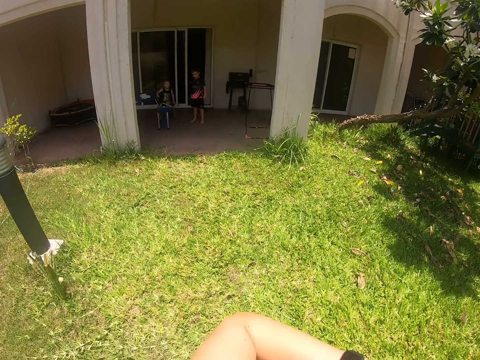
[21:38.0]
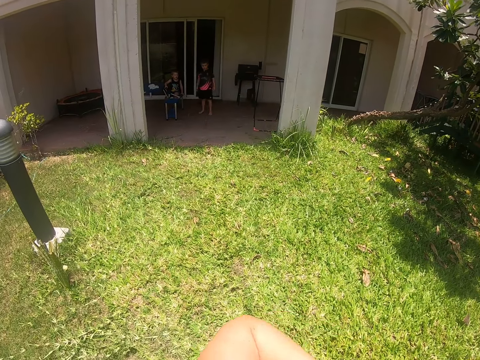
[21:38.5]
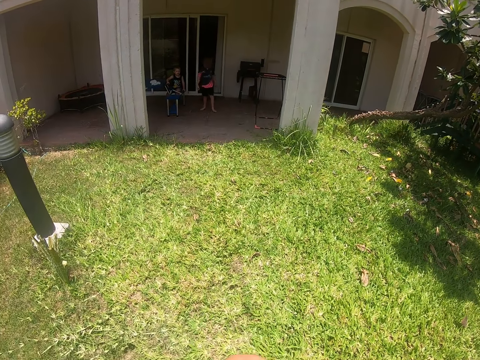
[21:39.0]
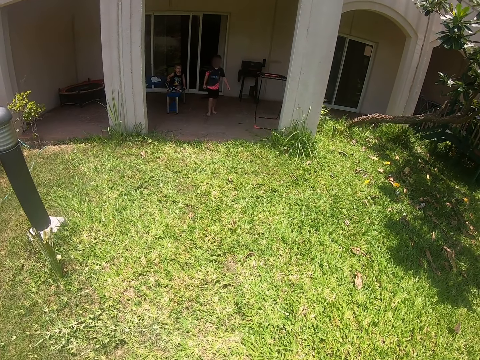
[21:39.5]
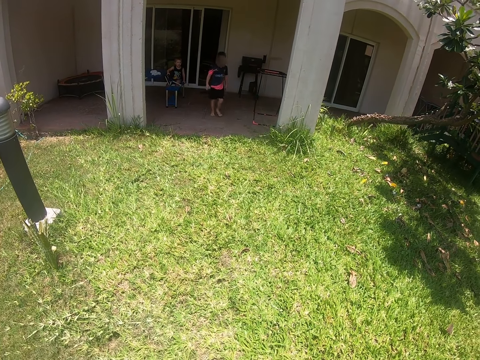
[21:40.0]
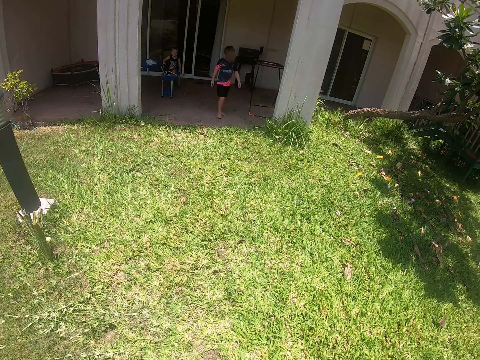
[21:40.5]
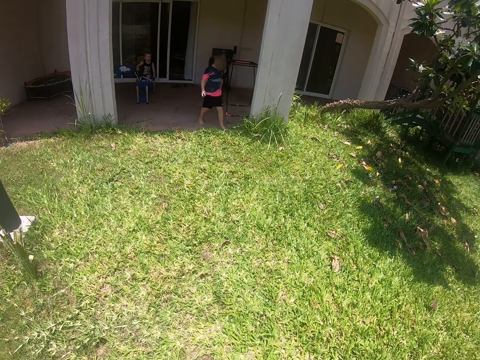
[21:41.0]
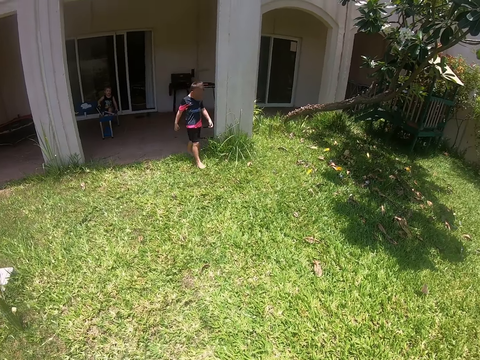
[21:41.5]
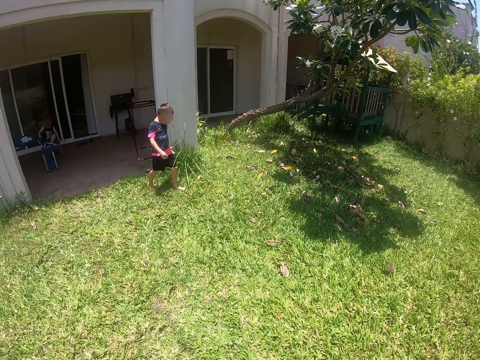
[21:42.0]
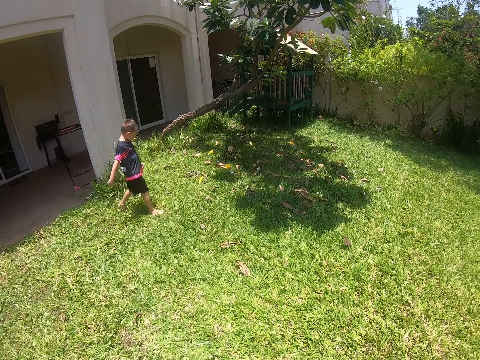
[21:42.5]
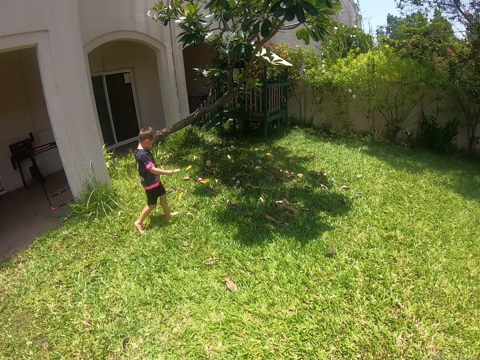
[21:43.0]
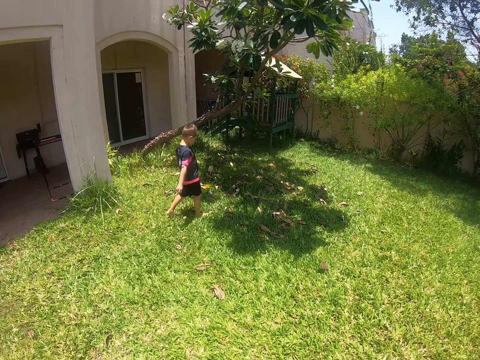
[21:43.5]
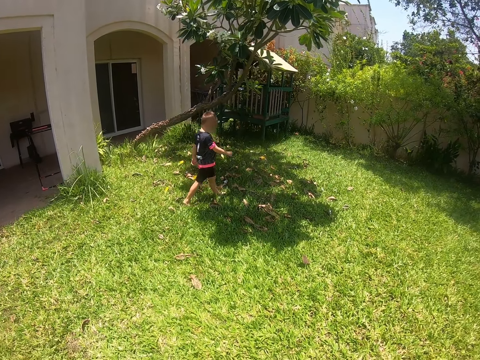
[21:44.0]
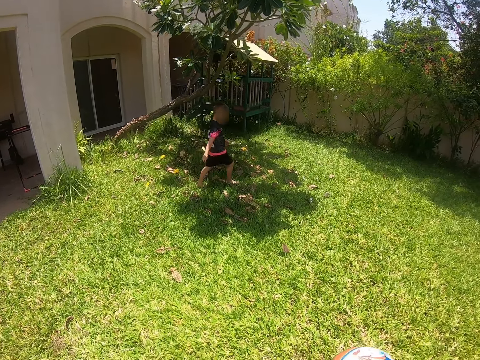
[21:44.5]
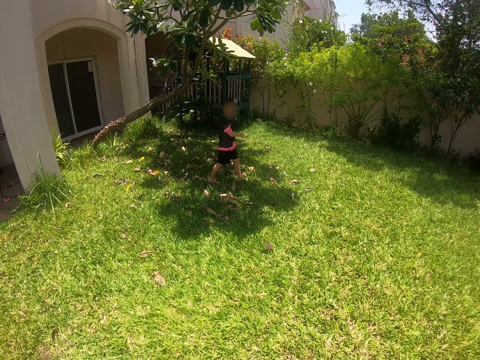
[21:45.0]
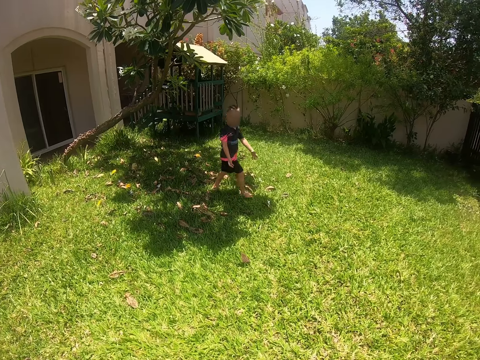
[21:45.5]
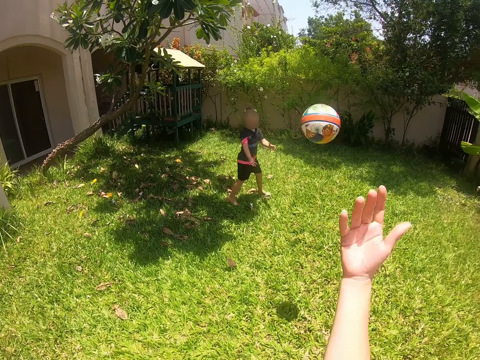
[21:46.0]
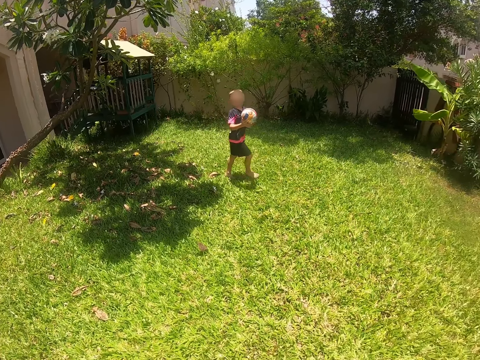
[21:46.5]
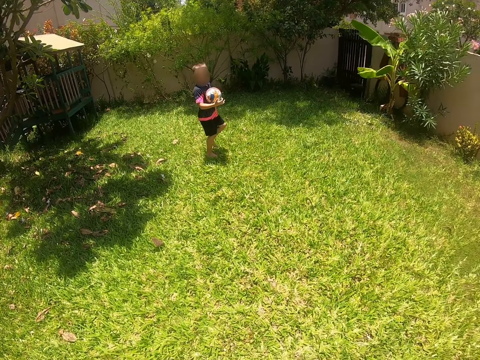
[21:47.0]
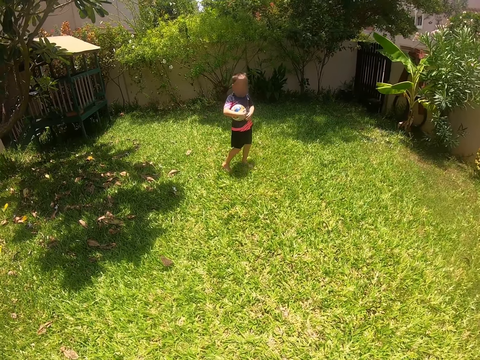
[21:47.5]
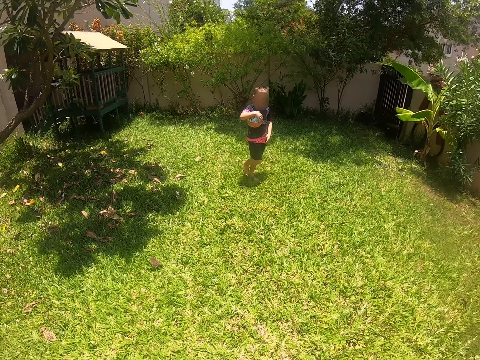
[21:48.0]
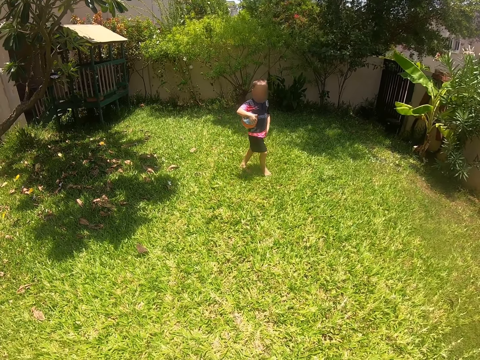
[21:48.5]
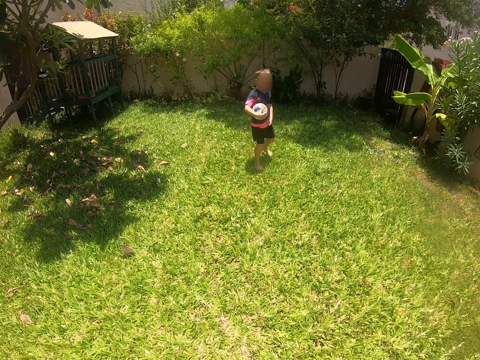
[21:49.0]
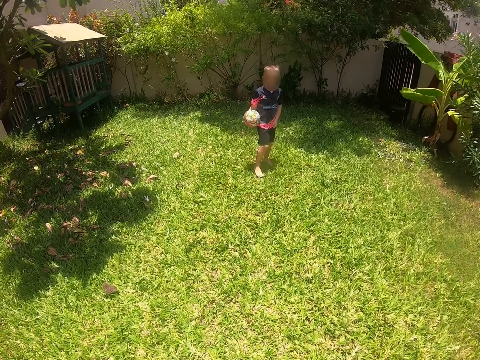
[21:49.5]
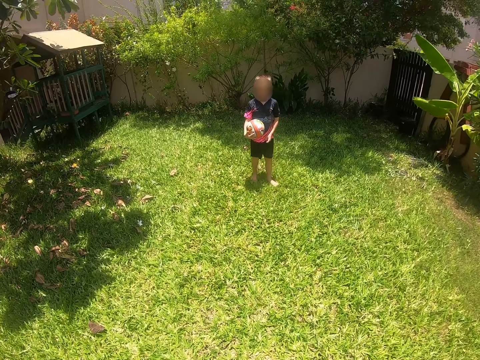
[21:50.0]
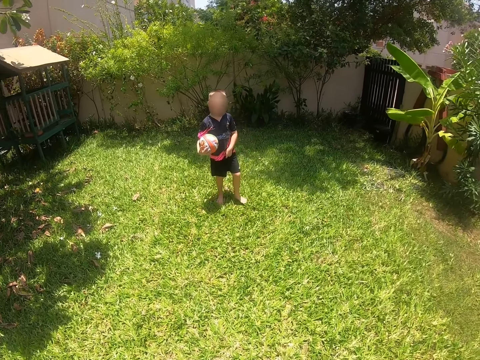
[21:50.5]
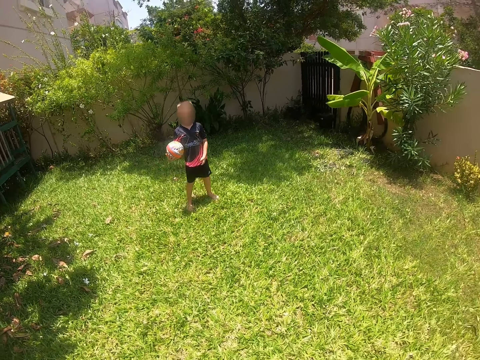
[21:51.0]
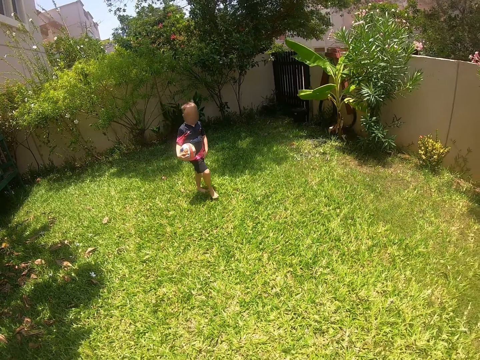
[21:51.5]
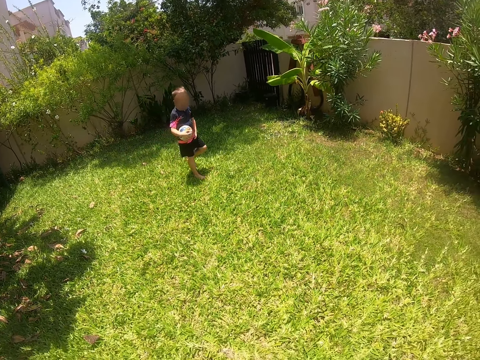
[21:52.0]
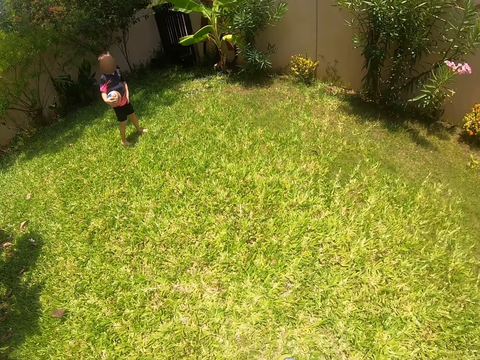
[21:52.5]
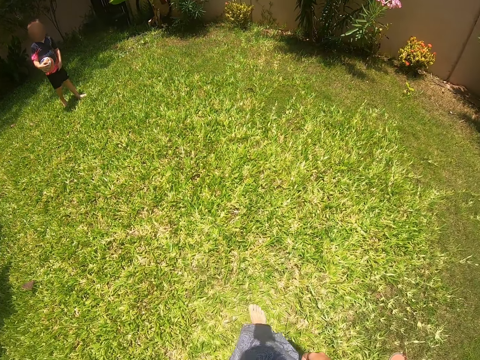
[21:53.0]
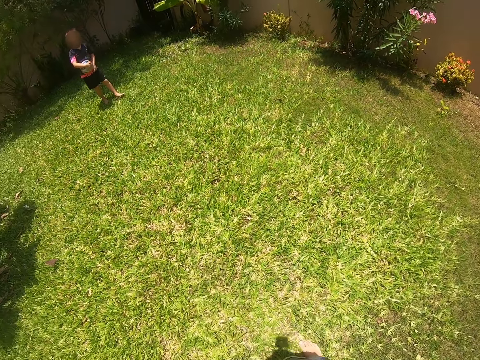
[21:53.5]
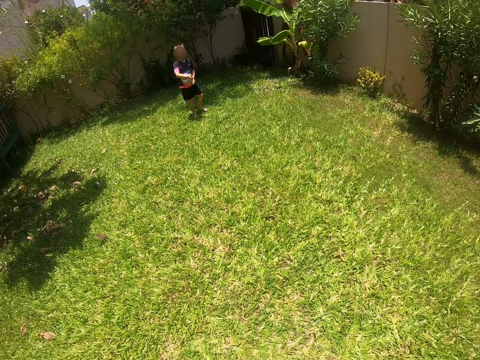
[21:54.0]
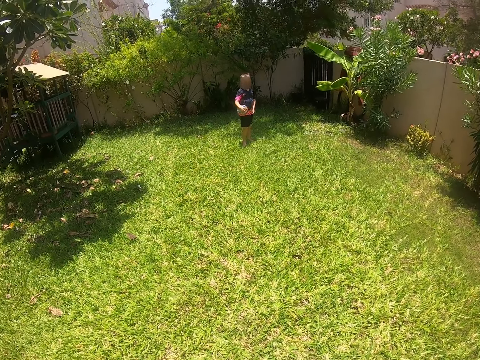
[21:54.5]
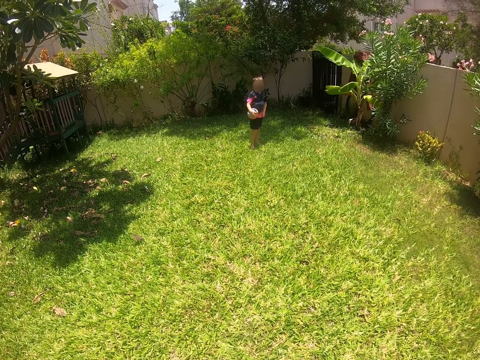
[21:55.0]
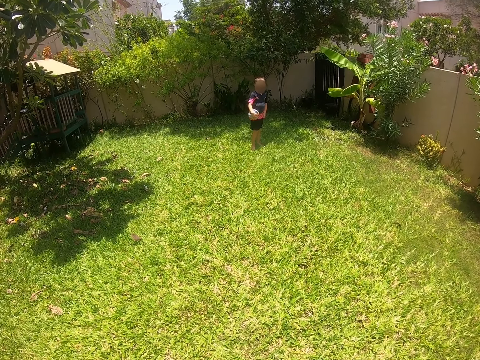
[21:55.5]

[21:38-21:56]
A person walks. The person walks to the verandah grass. The camera wearer throws the ball to the person. The person holds the ball. The person walks around the verandah grass.

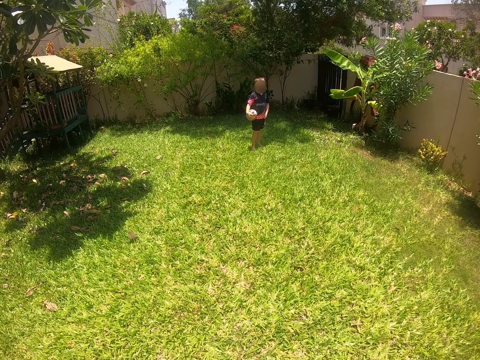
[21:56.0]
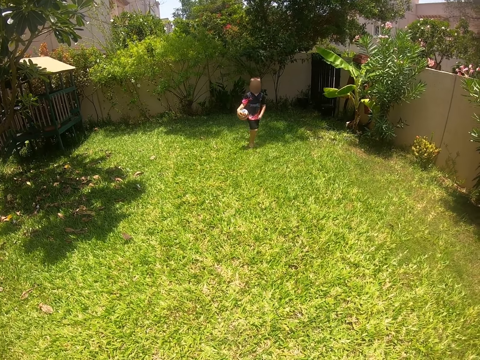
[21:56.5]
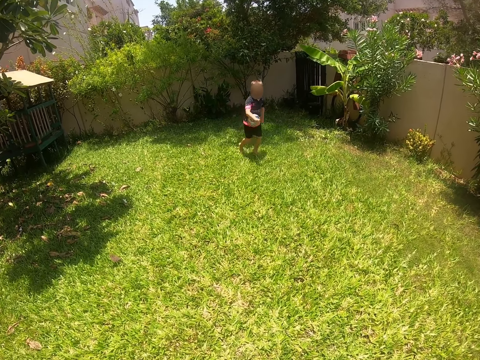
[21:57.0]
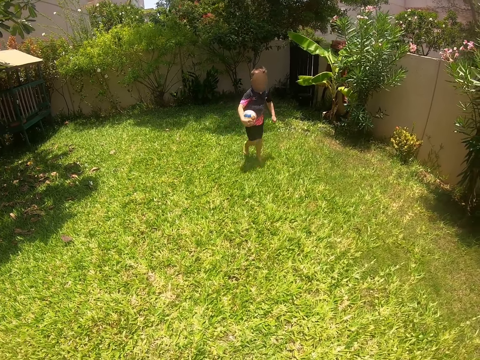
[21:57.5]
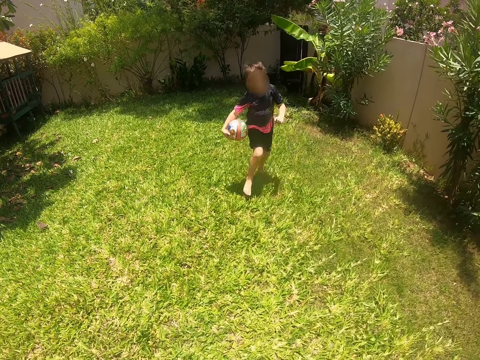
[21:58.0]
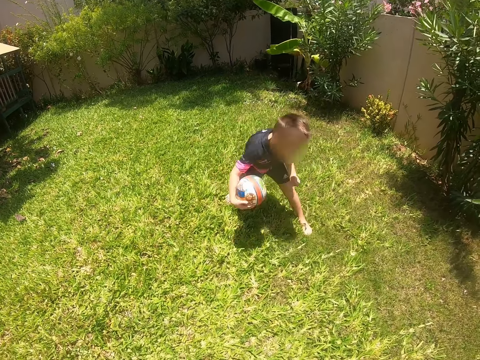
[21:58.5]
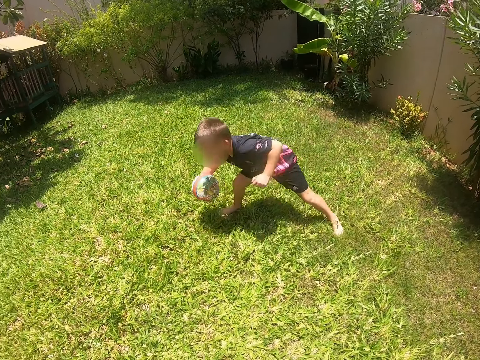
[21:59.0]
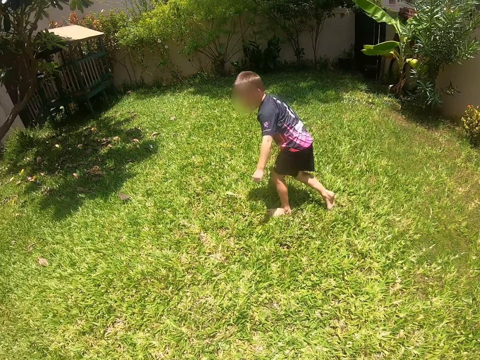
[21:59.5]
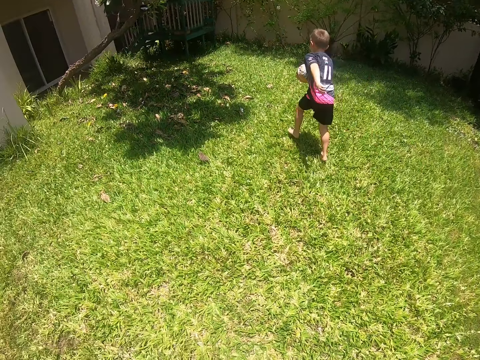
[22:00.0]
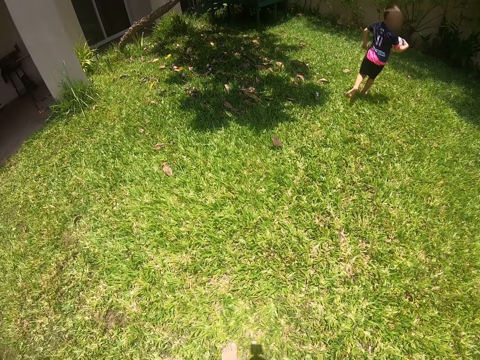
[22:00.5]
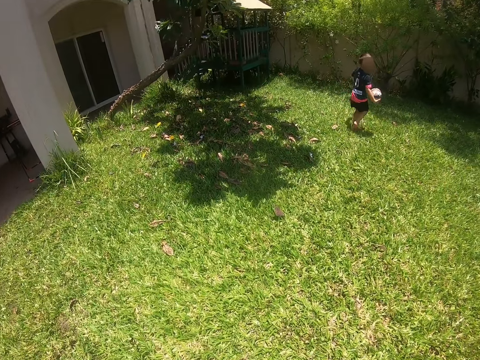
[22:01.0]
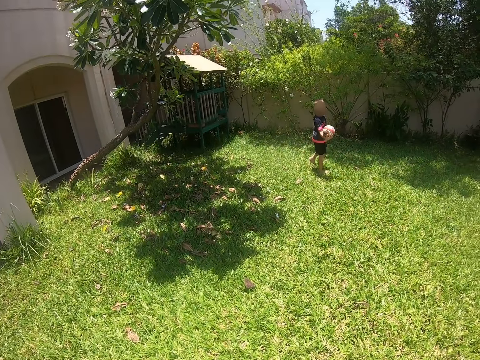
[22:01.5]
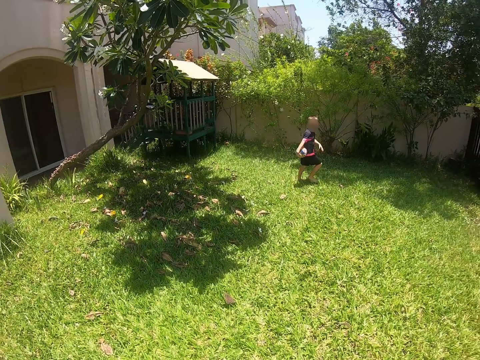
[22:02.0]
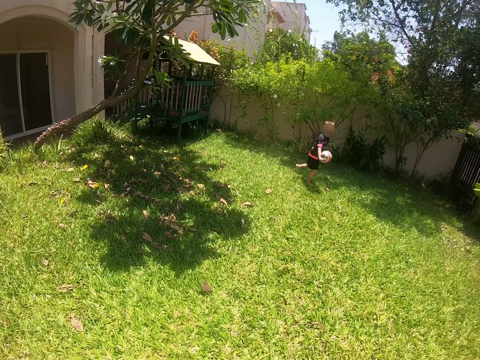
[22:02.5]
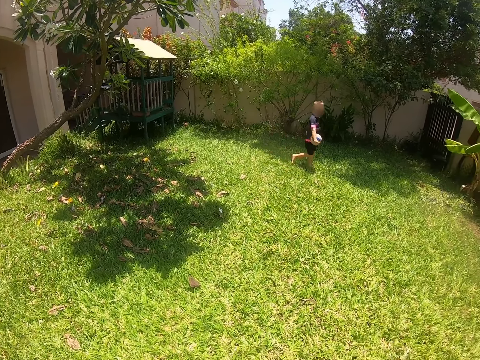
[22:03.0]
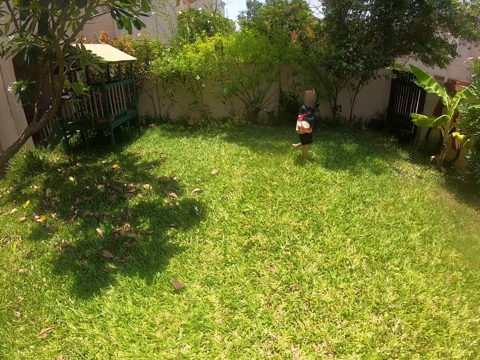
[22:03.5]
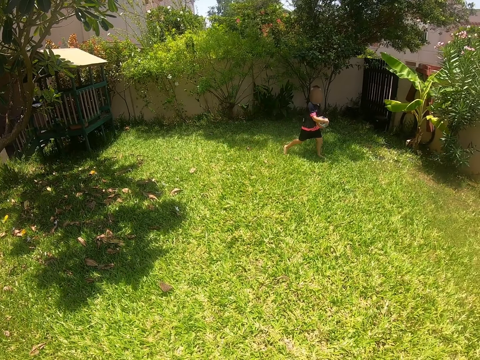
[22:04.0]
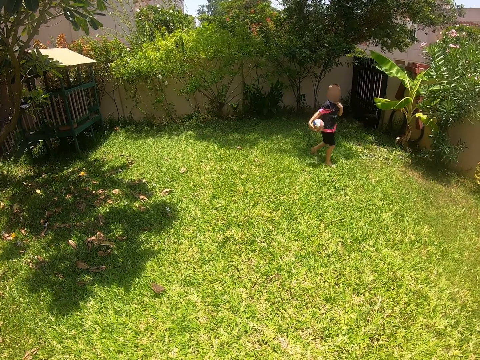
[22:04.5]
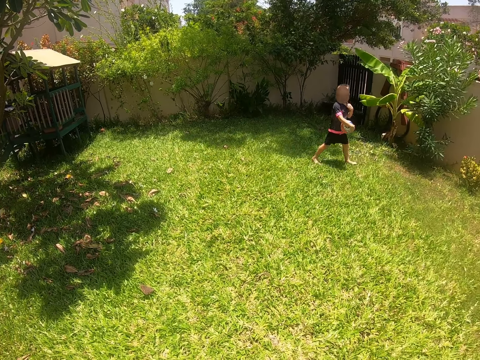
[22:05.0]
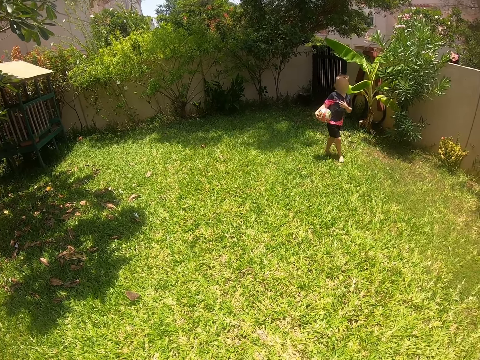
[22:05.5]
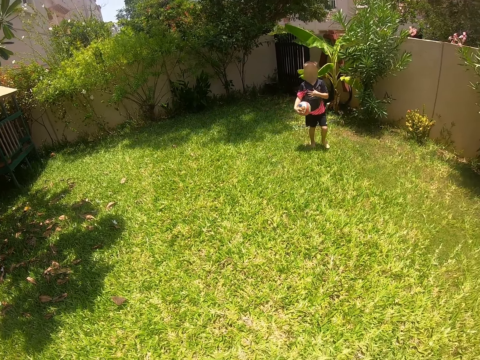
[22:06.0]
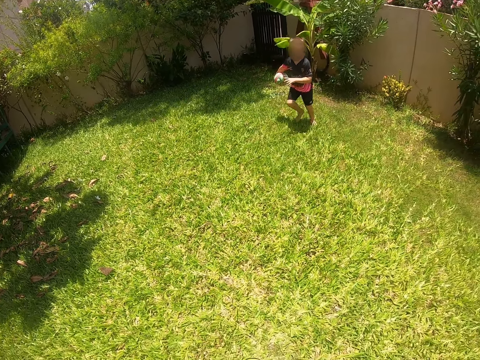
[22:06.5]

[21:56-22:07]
A person runs. The person plays around the verandah grass. The person walks.
